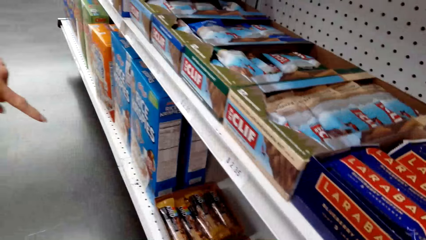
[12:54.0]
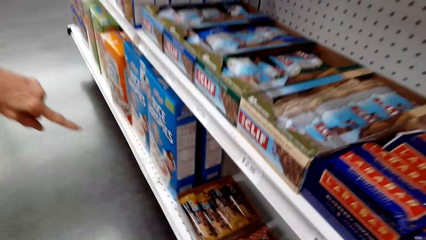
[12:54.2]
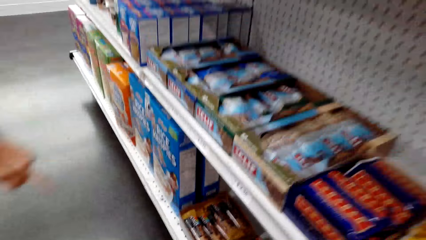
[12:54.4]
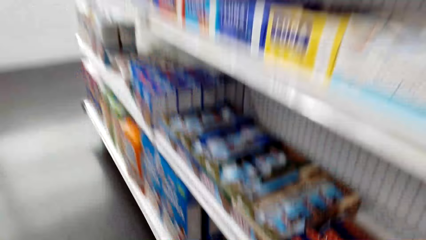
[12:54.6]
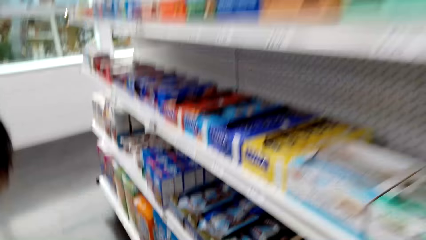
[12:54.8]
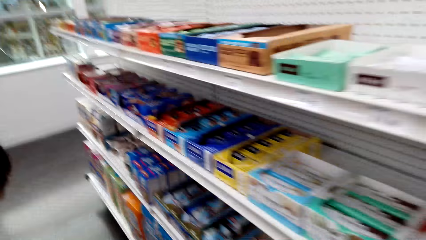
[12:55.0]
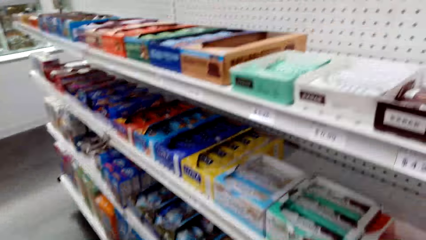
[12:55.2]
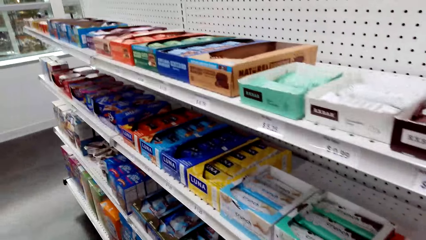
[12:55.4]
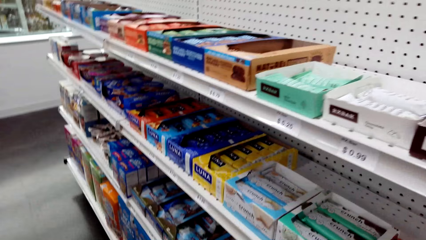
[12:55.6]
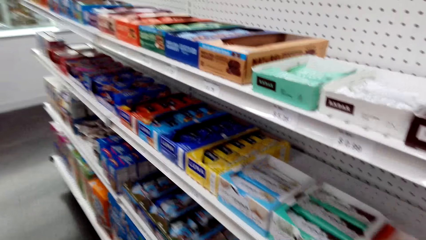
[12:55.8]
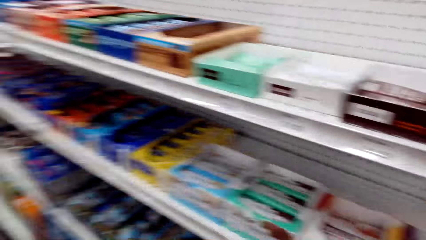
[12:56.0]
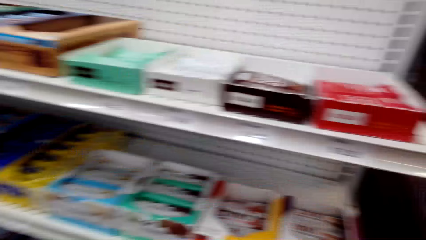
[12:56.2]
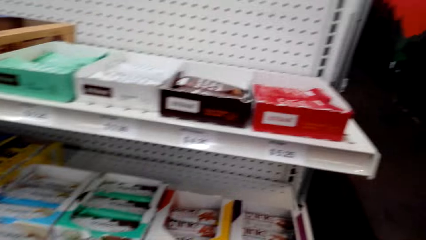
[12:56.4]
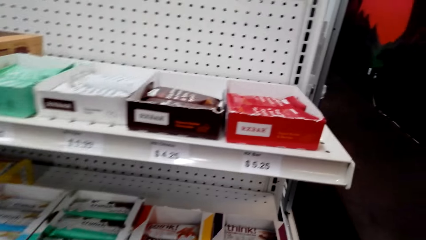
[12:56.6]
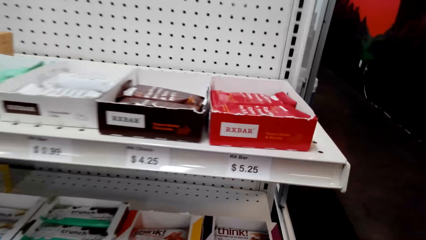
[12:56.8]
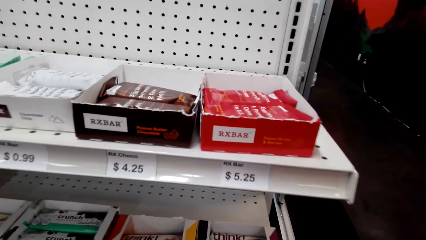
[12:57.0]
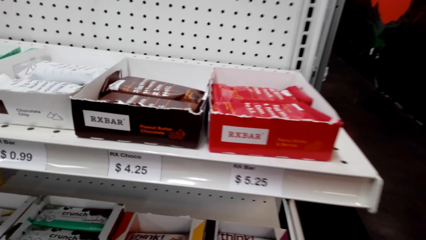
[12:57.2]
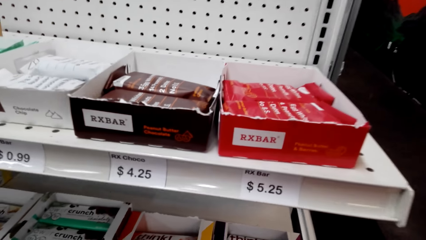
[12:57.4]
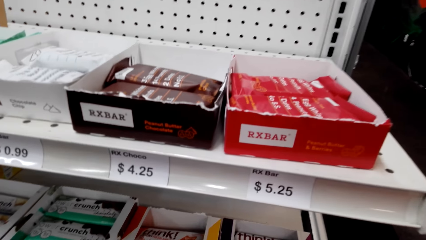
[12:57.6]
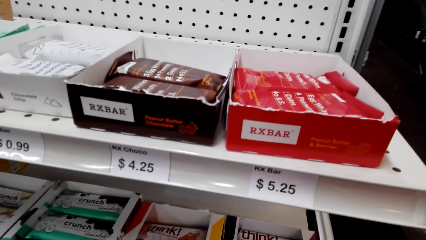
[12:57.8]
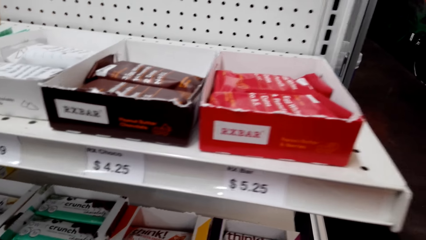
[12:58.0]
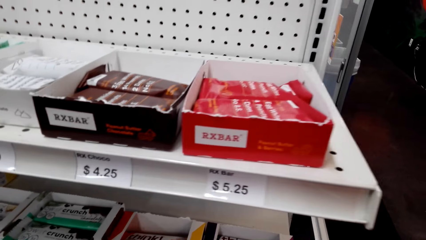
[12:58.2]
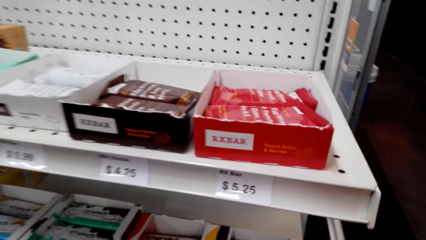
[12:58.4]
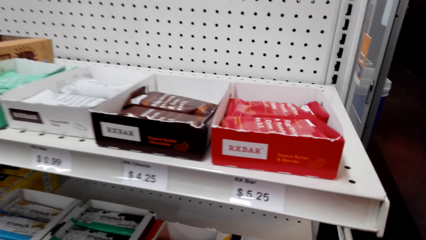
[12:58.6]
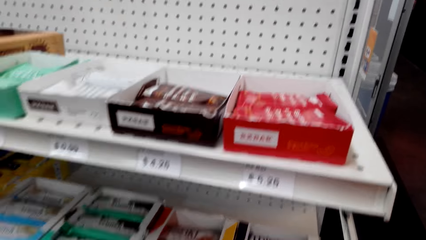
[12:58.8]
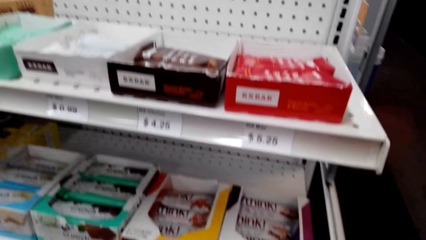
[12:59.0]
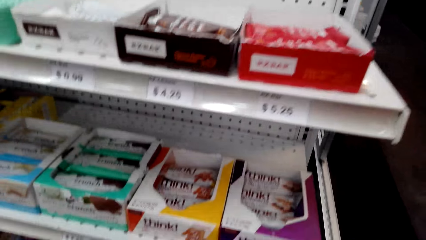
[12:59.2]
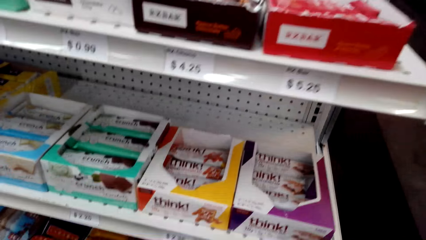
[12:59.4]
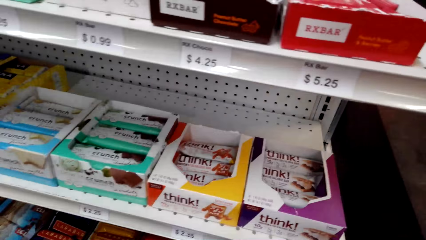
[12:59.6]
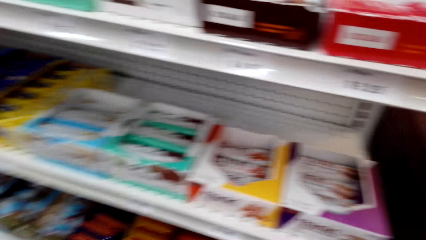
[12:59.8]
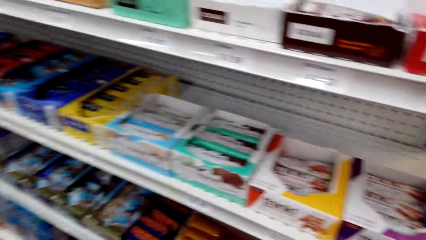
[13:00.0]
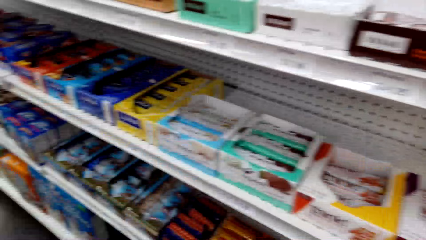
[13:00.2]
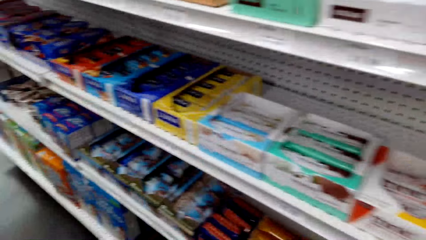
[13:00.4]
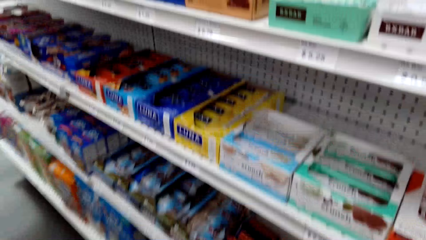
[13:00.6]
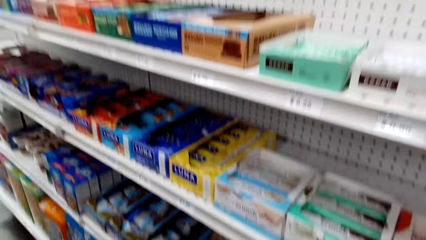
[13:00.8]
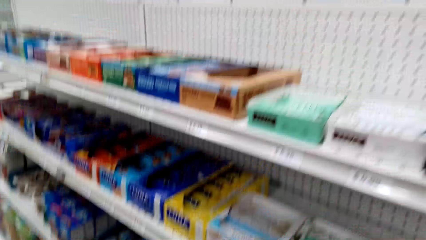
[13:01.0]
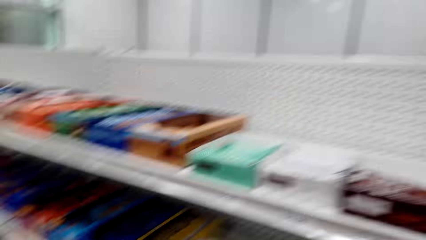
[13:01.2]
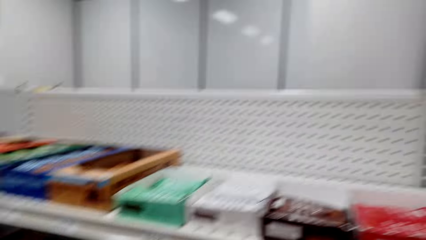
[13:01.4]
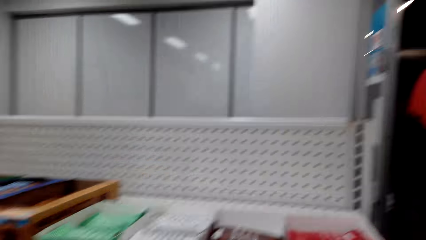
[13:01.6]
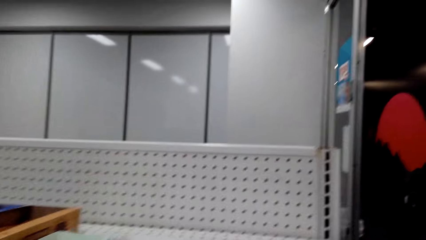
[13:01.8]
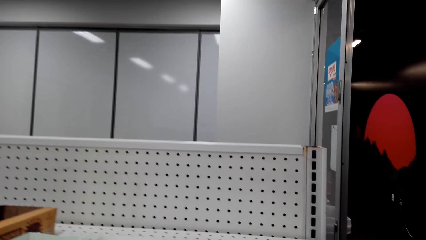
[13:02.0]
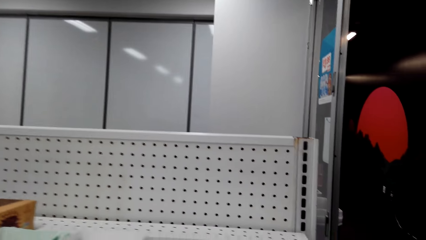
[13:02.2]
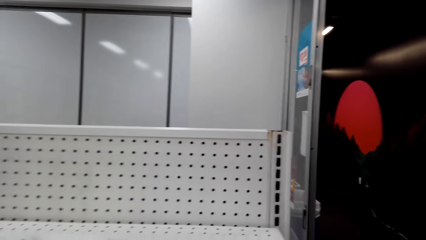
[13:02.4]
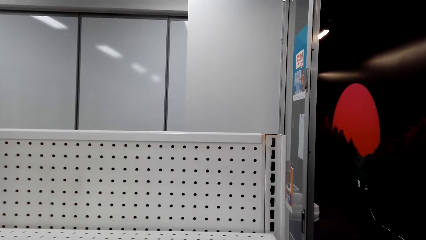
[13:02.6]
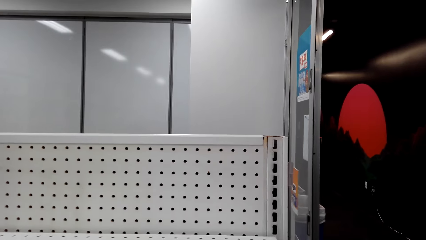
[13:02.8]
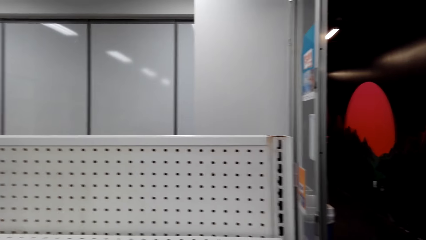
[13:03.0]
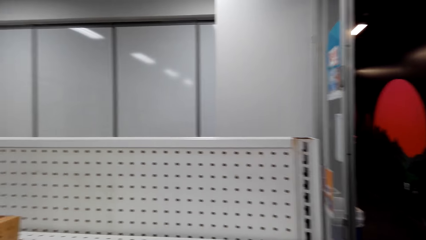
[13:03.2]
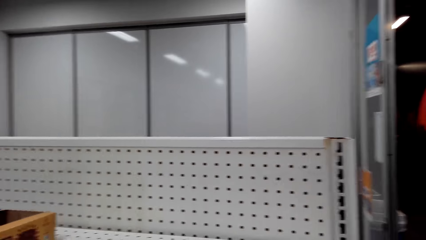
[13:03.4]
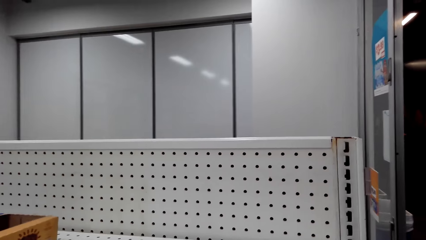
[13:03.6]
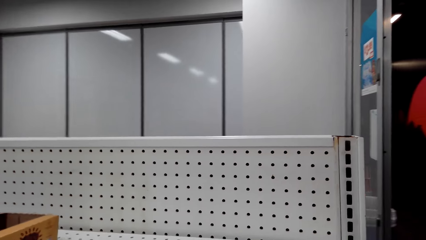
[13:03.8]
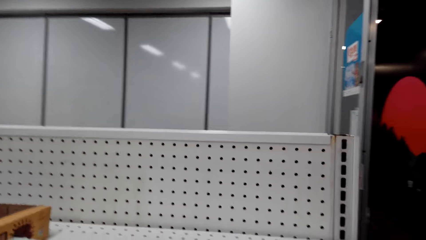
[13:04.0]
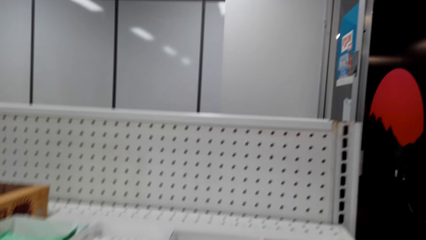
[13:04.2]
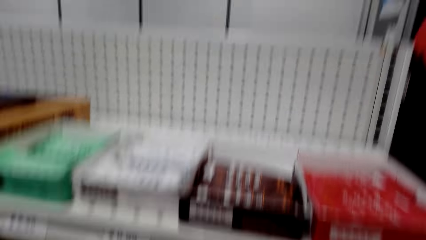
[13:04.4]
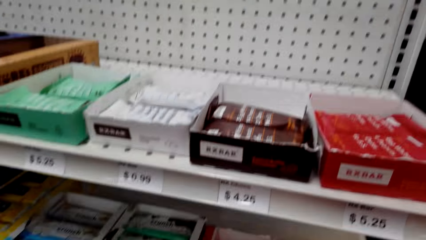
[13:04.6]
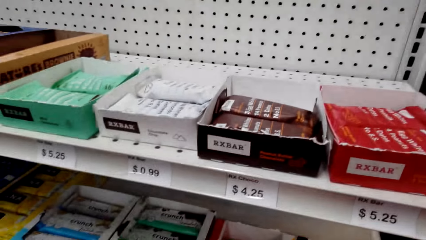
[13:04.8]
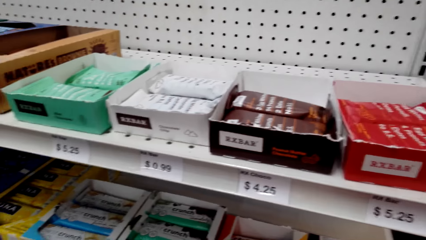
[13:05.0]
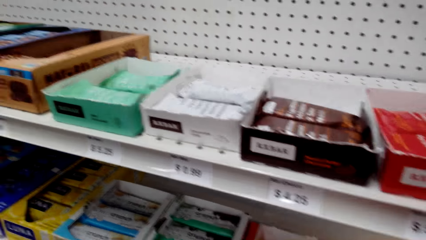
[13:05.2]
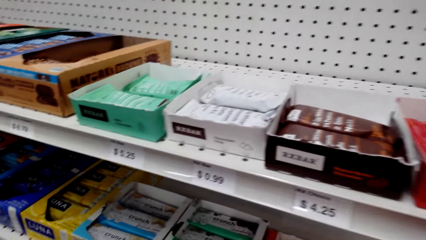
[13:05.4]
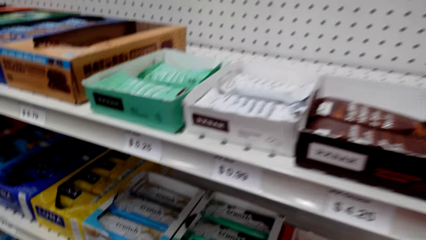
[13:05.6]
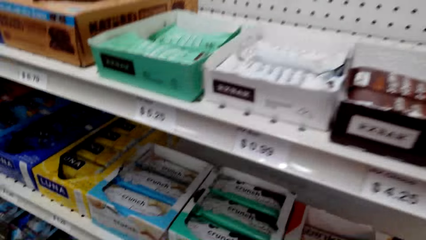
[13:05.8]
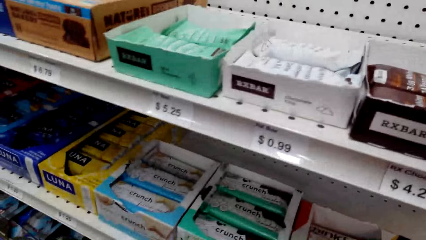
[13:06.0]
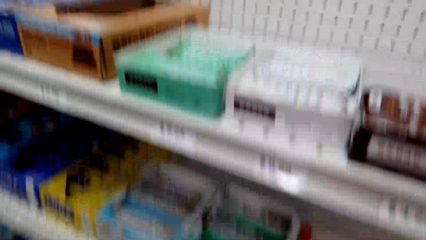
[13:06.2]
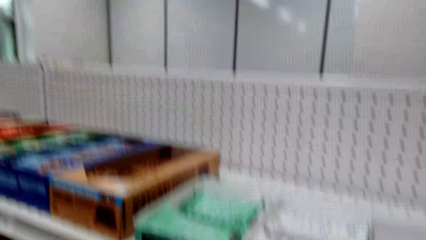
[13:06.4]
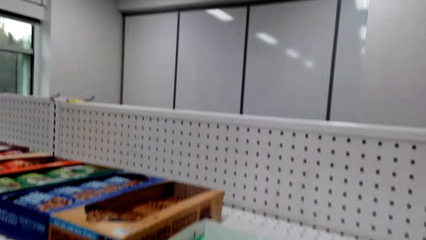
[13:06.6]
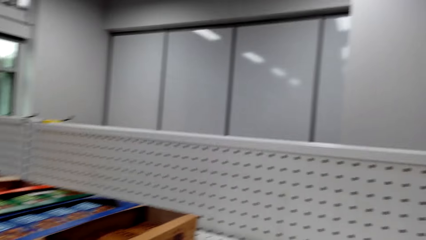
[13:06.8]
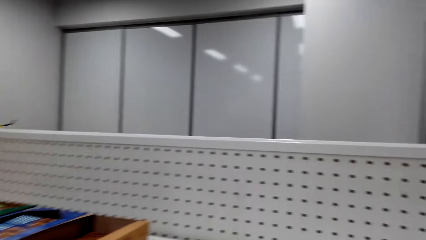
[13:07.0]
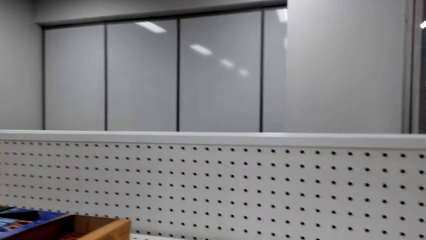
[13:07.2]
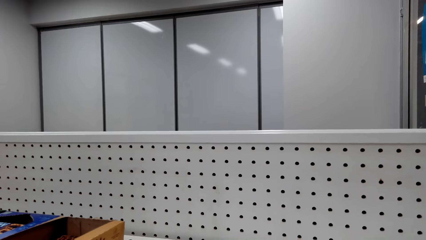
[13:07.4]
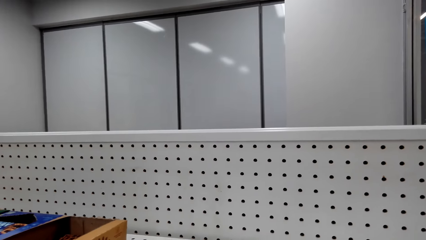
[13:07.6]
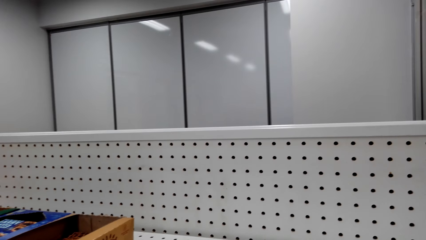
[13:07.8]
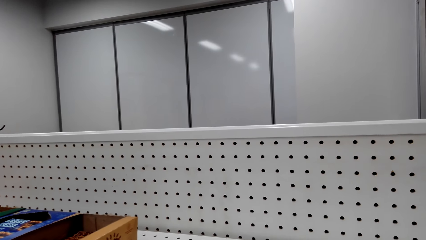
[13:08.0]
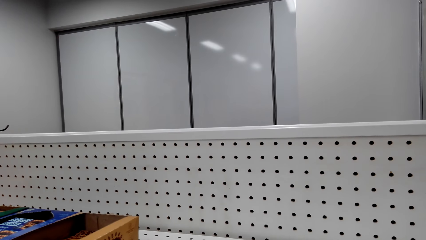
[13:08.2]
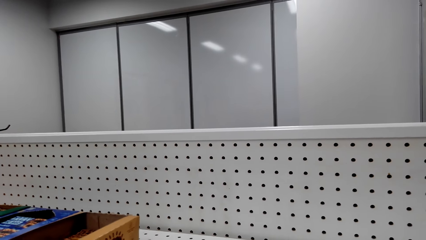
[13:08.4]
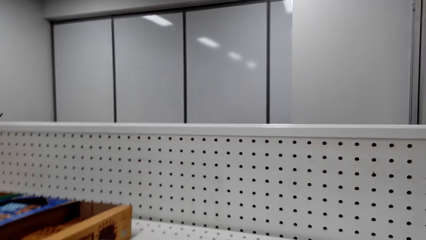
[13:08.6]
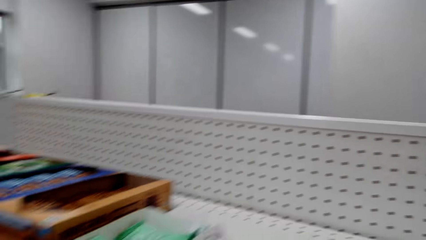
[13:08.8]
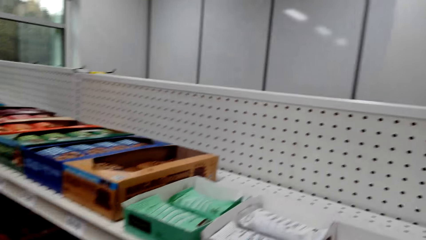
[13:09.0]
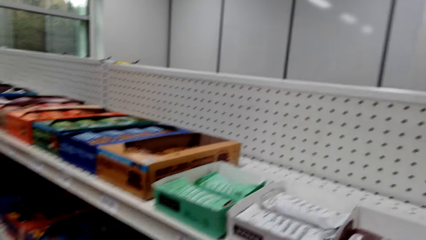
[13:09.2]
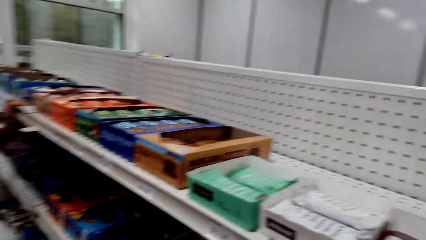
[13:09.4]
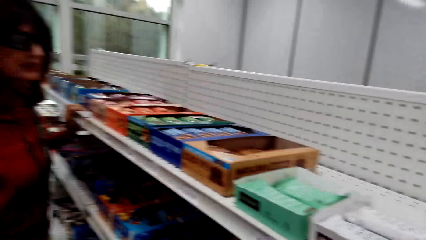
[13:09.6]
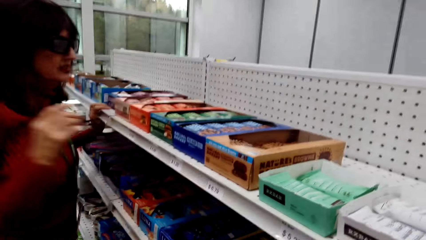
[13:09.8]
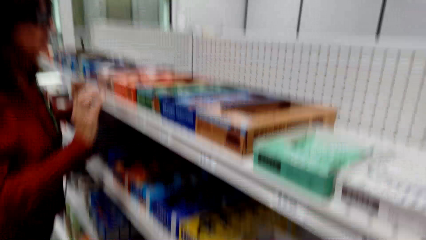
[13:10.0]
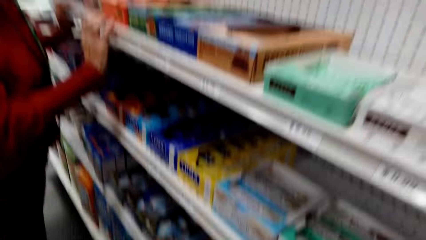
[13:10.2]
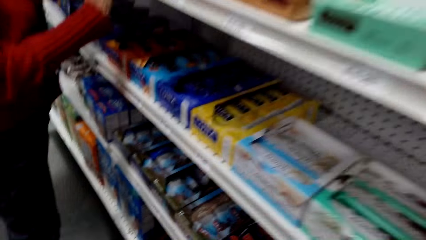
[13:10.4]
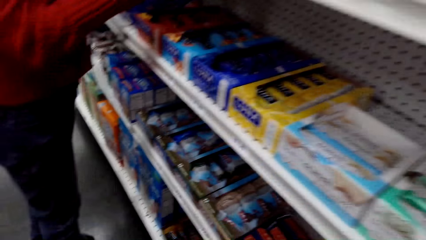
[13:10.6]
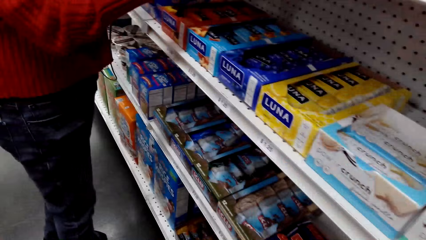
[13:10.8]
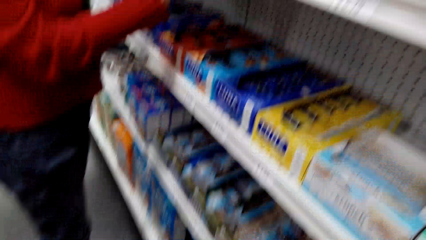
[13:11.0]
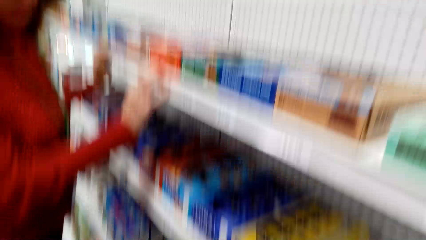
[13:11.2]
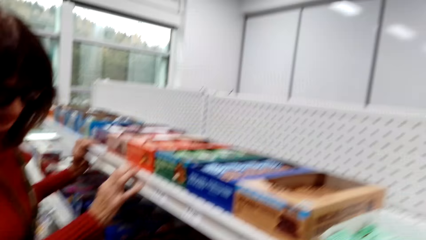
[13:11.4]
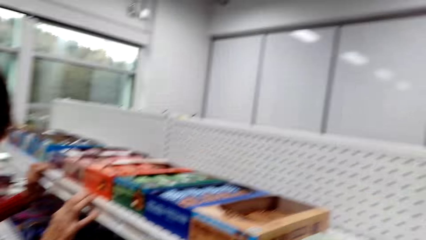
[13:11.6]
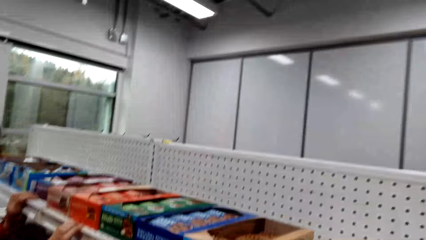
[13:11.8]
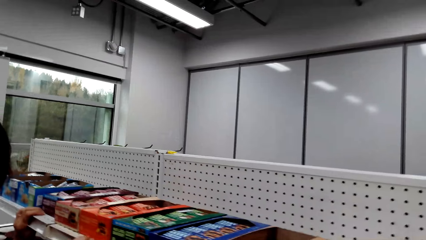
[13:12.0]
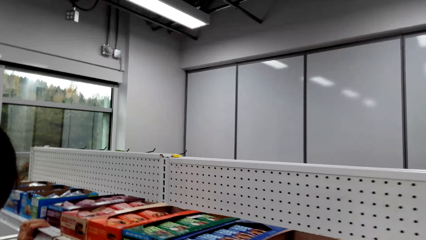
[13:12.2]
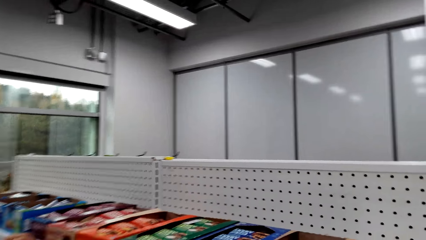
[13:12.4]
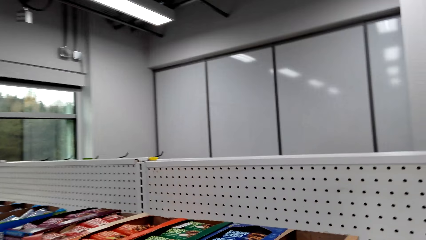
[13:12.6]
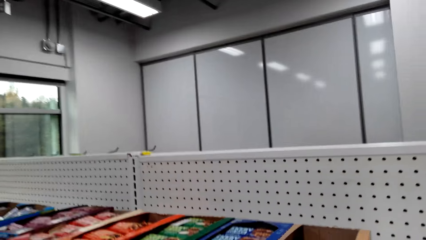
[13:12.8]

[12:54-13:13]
A woman points at the KIND nut bars. The camera wearer looks around the shelves. The woman holds a shelf bar.
